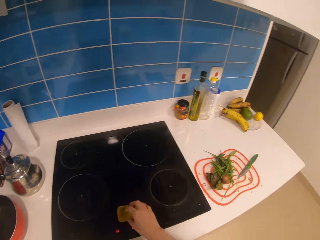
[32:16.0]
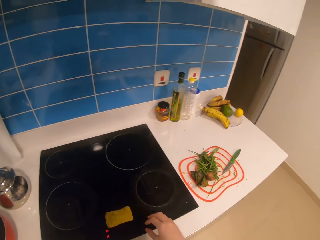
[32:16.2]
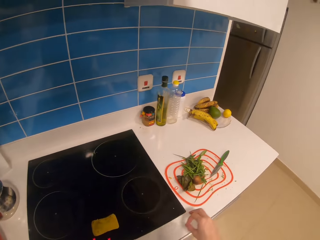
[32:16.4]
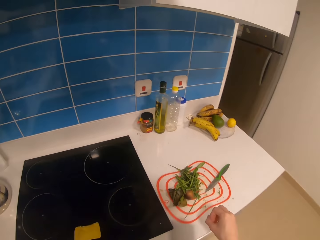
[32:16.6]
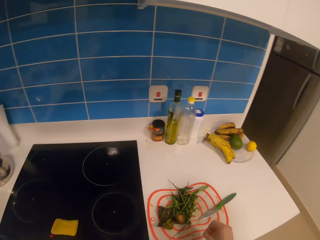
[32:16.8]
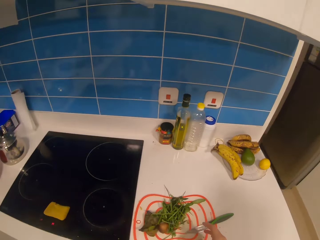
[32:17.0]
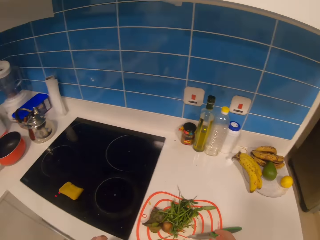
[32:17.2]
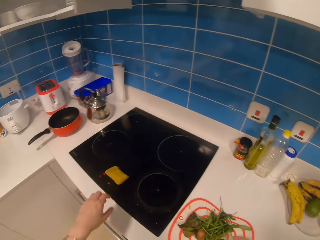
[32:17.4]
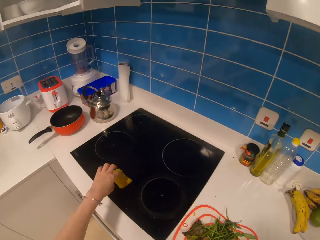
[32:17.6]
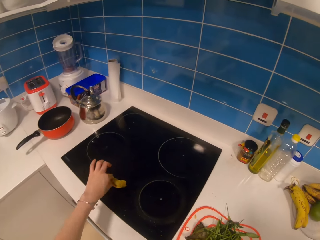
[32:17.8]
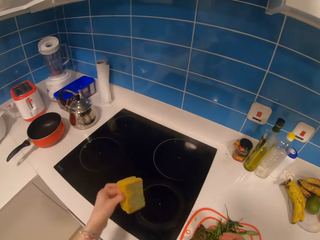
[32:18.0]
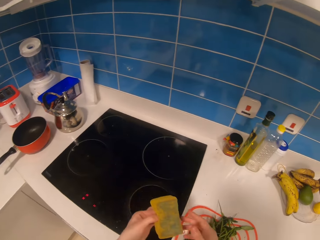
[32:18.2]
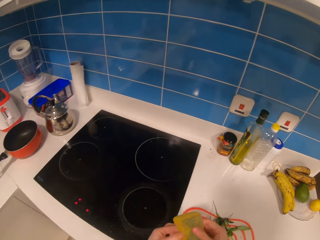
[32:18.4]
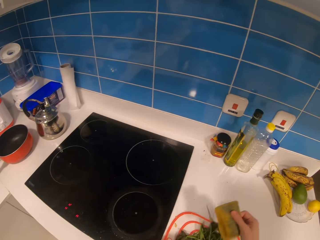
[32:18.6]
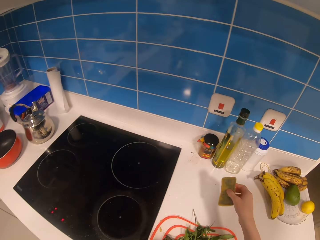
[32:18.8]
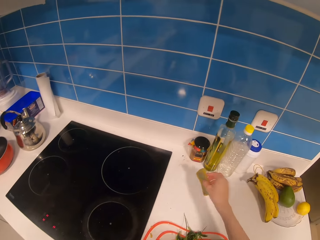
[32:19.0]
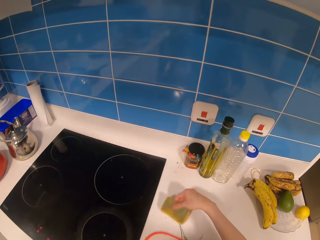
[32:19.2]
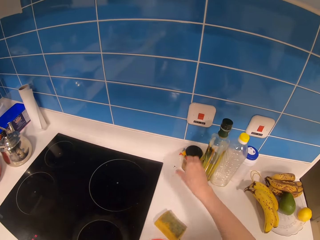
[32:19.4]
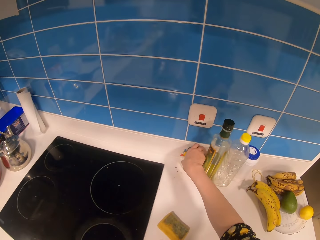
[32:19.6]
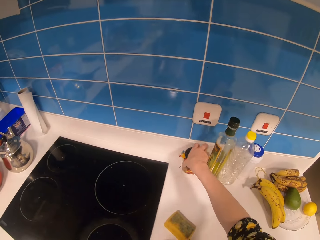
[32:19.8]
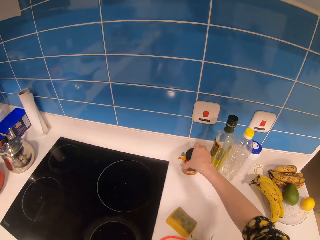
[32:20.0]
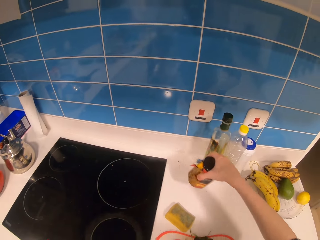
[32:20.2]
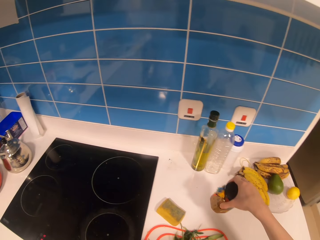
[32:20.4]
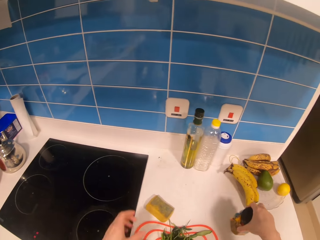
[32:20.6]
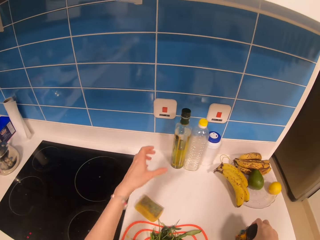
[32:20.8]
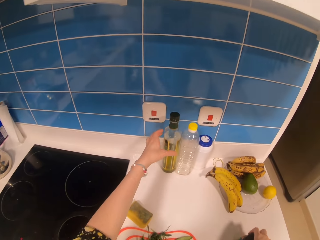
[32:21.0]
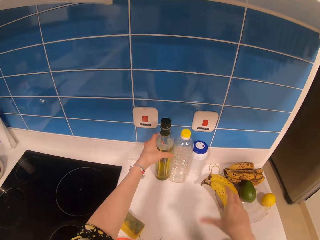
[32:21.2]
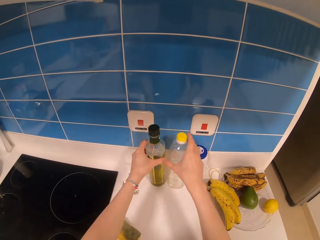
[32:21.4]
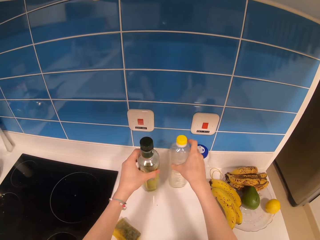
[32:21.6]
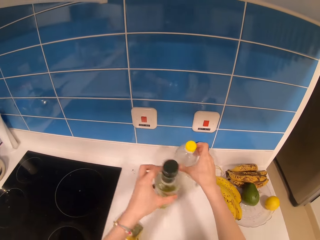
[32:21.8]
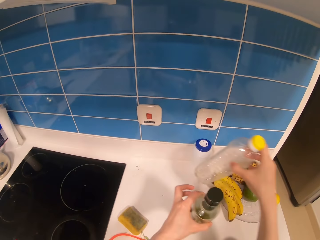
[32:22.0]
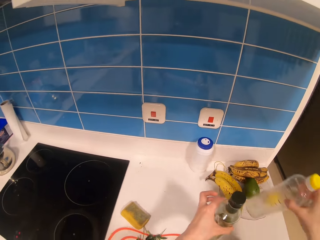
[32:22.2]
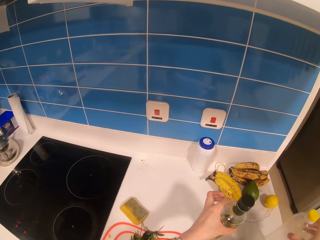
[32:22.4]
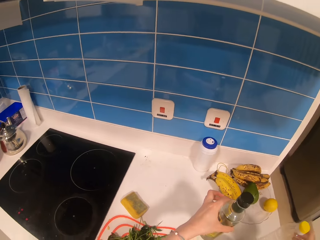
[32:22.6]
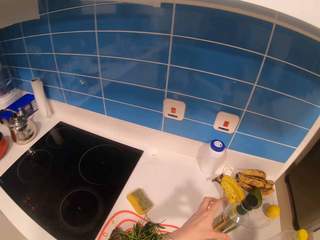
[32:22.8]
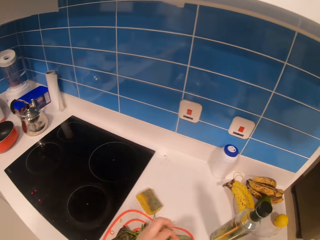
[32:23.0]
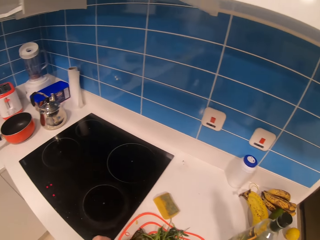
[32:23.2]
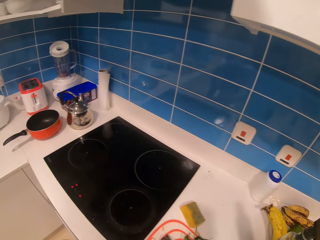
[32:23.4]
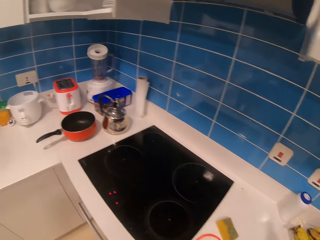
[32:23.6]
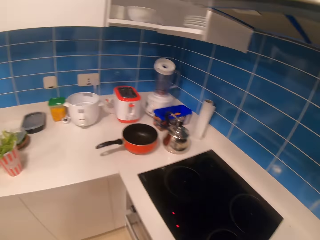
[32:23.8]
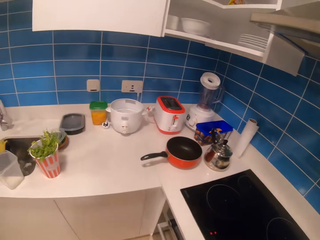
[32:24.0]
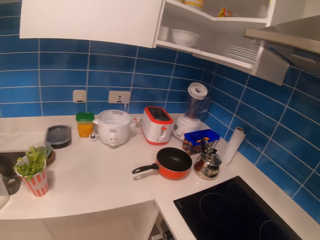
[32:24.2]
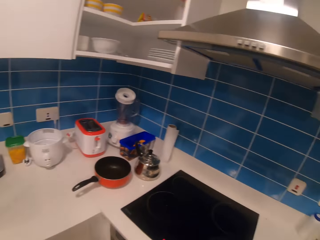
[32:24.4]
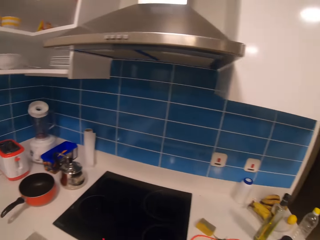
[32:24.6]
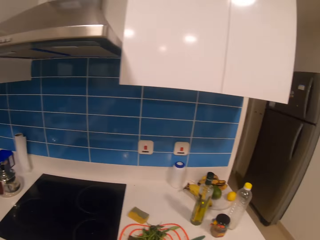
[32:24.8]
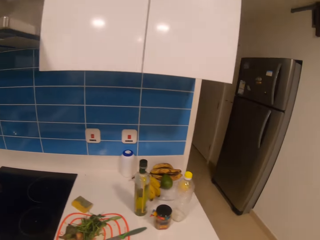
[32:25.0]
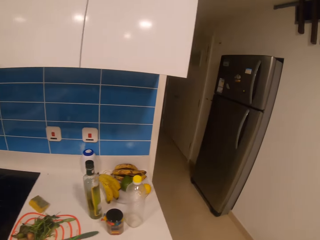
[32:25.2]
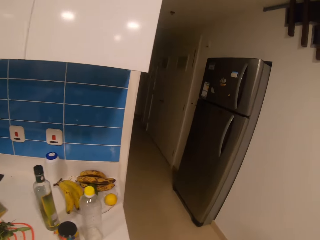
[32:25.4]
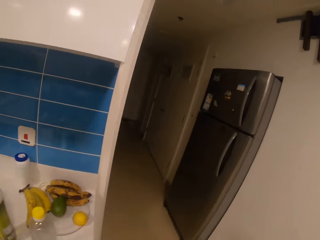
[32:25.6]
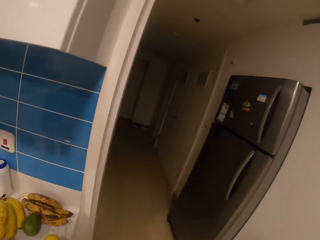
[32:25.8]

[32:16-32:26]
The camera wearer drops the sponge. They pick a pepper. They pick the sponge, hold the sponge, and drop the sponge on the counter top. They pick the container. They pick bottles. They place the bottles on the counter top. They walk in the room.

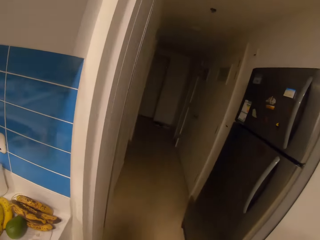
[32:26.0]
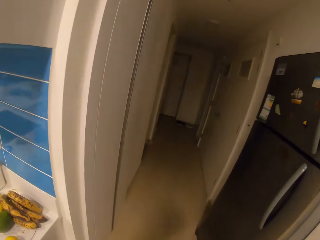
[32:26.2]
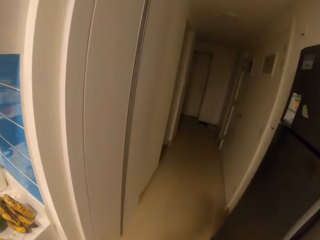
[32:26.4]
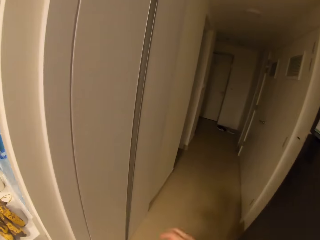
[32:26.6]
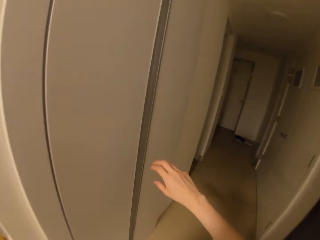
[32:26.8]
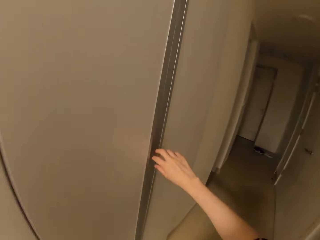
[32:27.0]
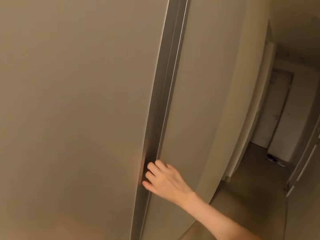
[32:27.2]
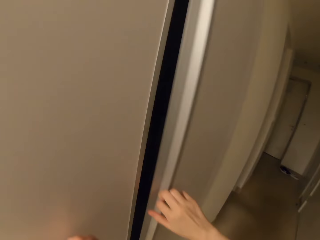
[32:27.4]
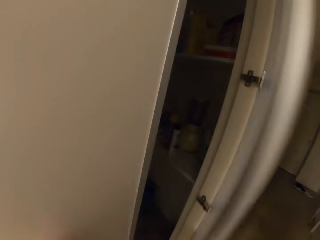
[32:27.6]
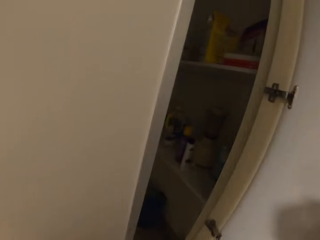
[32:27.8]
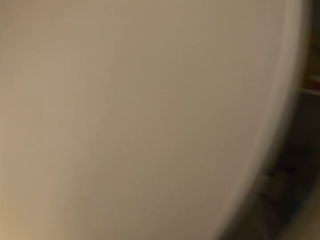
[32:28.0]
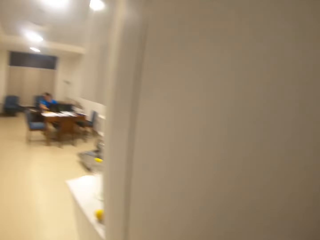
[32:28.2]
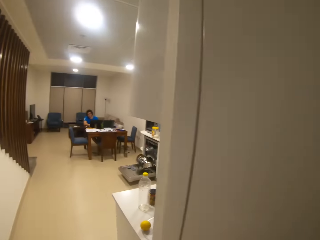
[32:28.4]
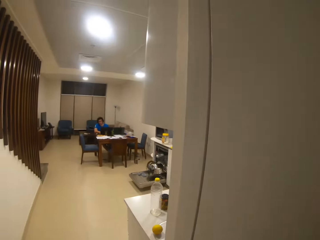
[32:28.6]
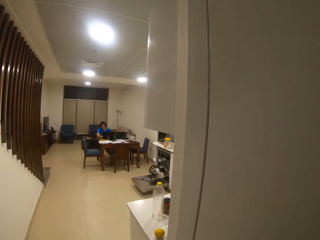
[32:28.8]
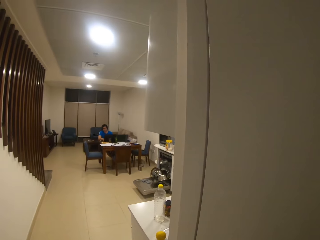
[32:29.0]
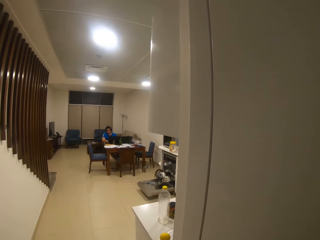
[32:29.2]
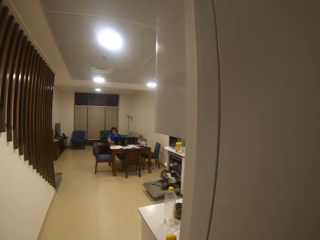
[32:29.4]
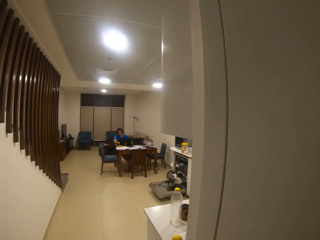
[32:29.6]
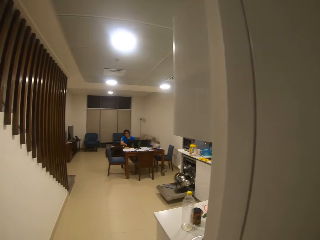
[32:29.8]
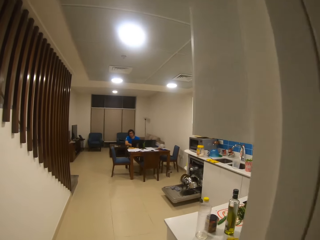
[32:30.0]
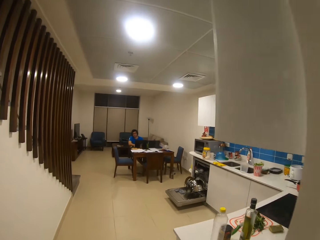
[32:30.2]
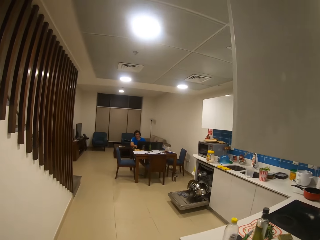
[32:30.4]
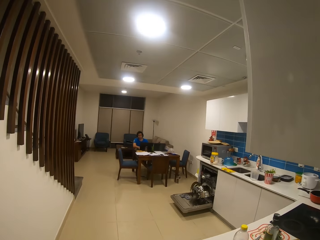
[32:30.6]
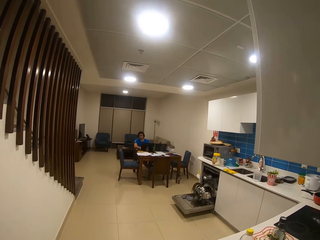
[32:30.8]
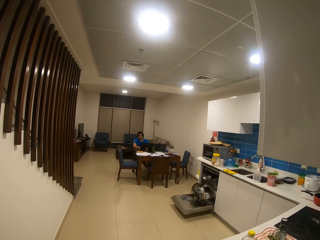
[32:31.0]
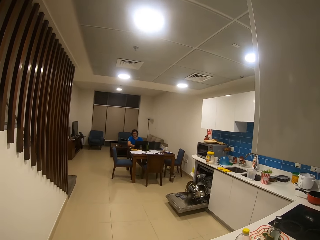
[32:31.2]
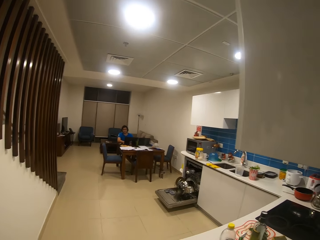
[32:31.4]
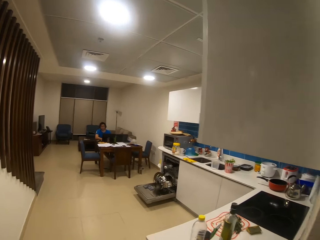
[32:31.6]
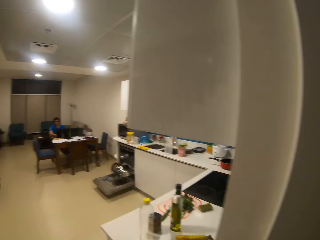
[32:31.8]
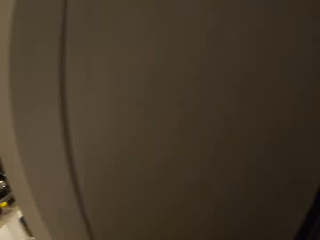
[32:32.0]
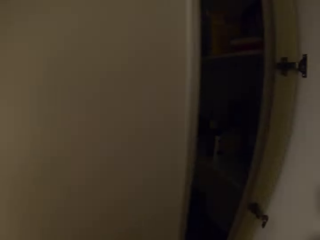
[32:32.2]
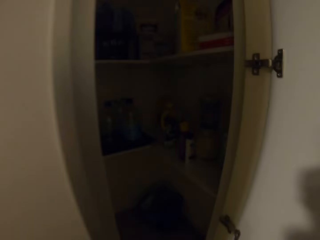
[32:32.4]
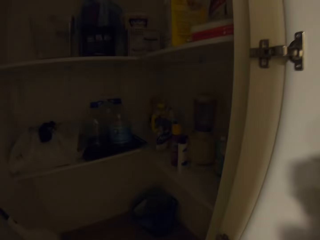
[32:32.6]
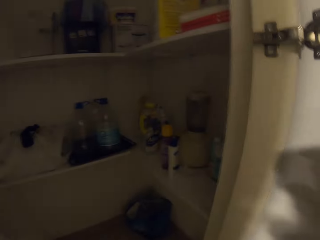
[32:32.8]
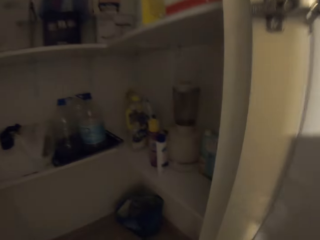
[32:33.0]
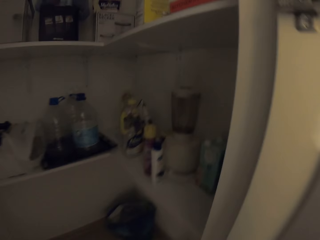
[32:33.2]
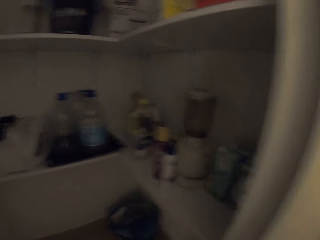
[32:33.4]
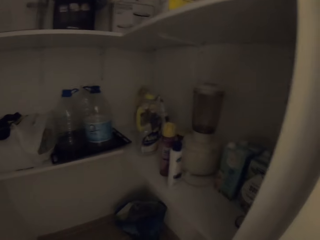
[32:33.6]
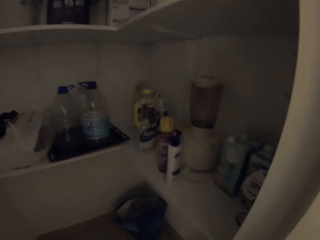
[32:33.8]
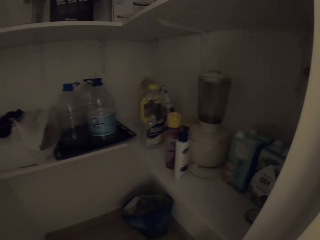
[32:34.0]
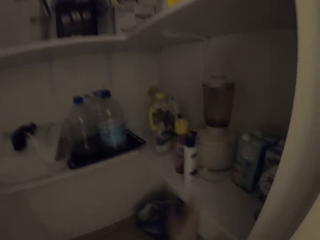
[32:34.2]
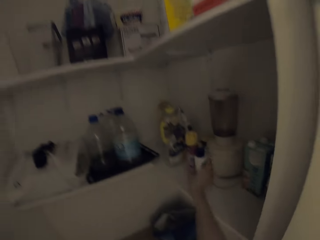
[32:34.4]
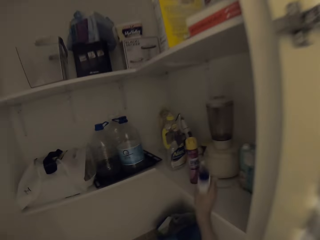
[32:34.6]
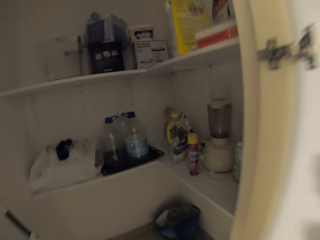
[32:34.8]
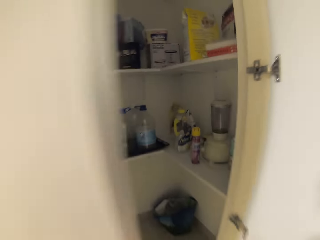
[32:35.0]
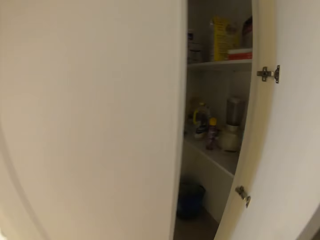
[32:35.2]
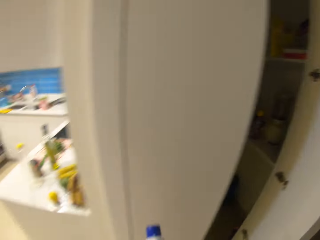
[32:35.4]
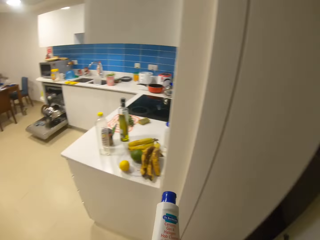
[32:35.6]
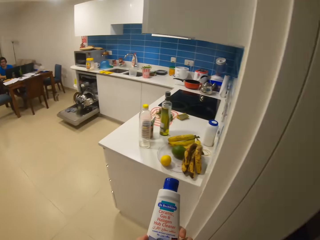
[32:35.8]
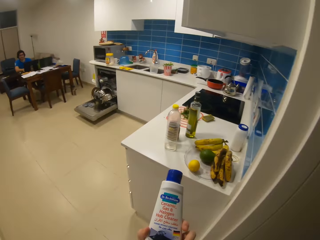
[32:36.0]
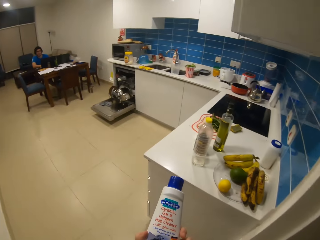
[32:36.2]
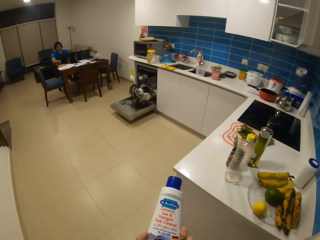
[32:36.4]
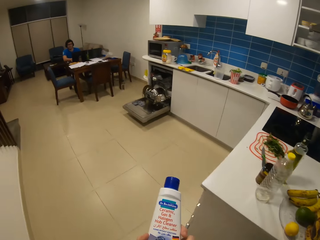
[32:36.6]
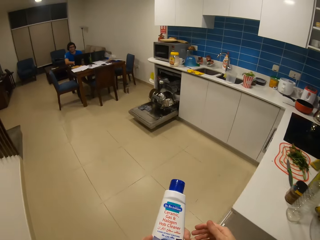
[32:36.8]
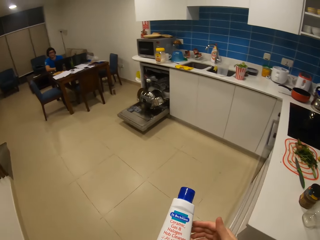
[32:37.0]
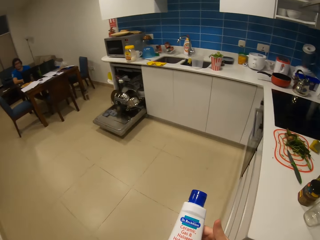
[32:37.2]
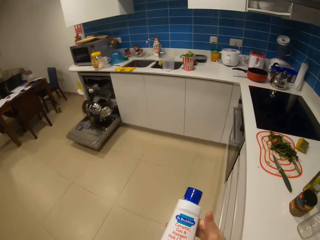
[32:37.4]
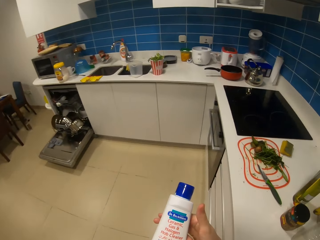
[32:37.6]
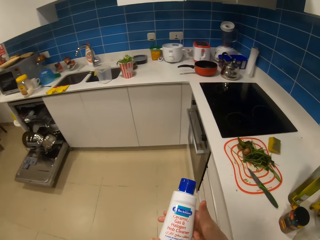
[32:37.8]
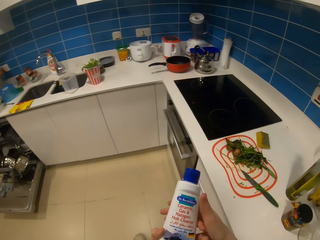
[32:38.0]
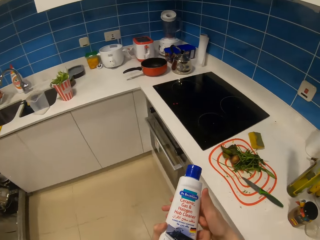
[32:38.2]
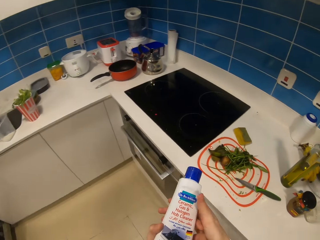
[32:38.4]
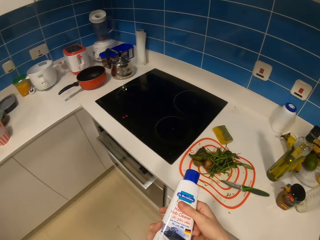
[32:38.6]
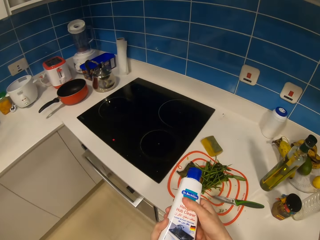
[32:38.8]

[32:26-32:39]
The camera wearer opens the door. They look around. They walk in the room. They pick a bottle. They close the door. They walk in the room. They carry the soap bottle.
